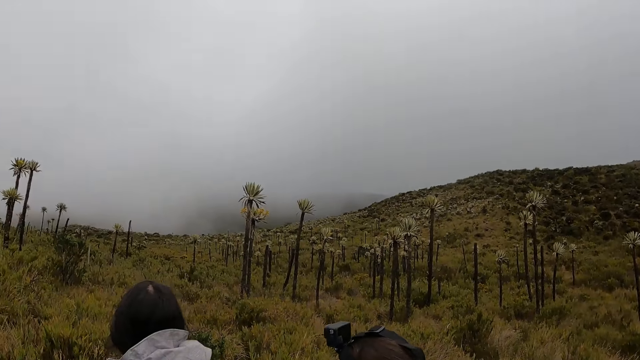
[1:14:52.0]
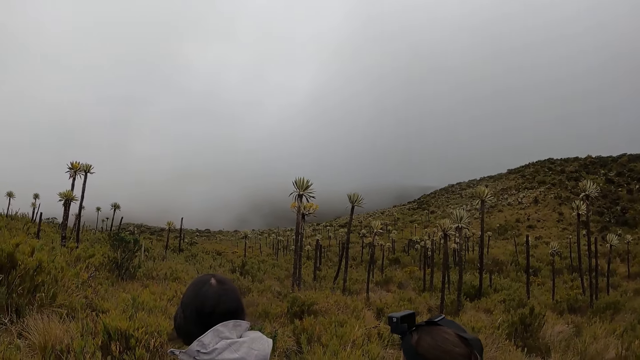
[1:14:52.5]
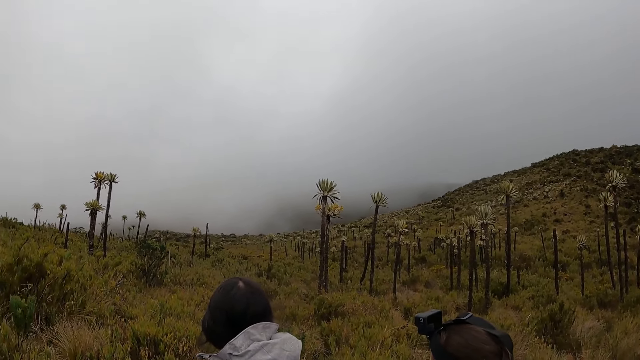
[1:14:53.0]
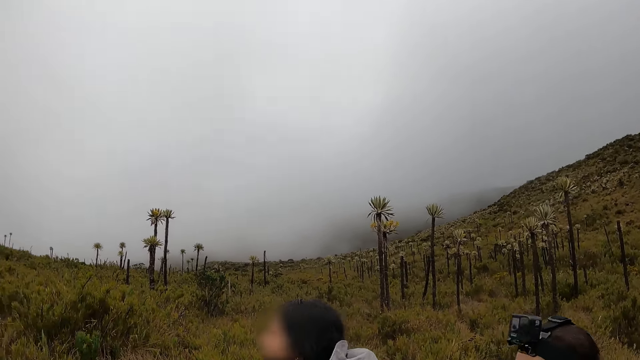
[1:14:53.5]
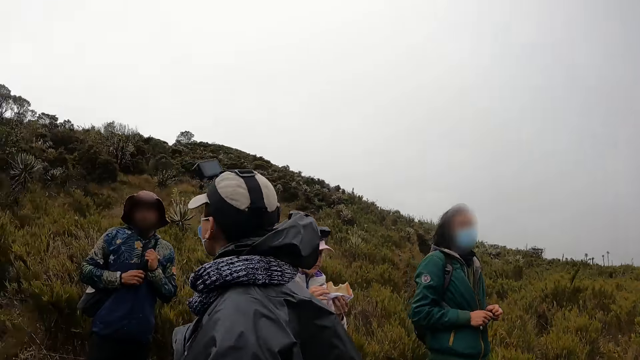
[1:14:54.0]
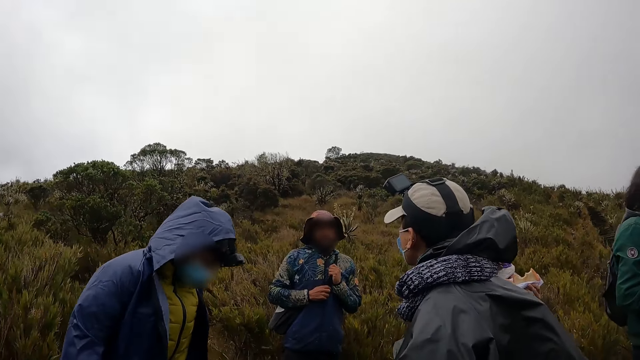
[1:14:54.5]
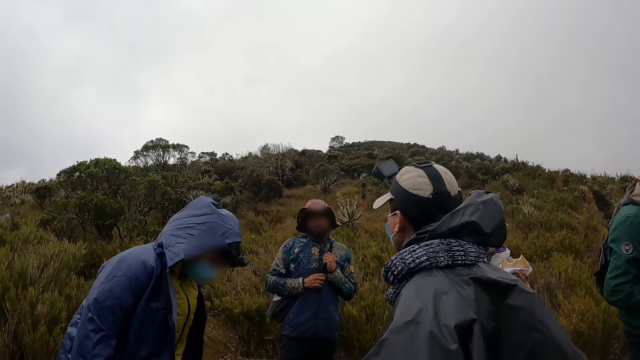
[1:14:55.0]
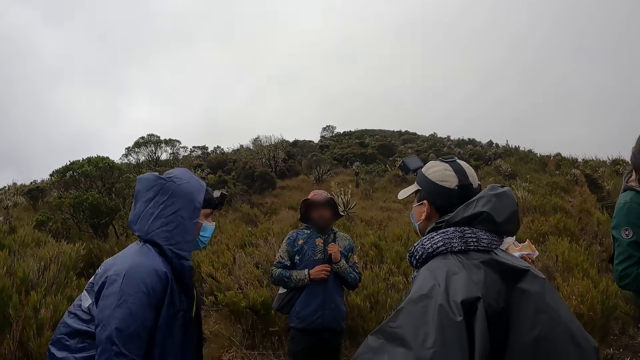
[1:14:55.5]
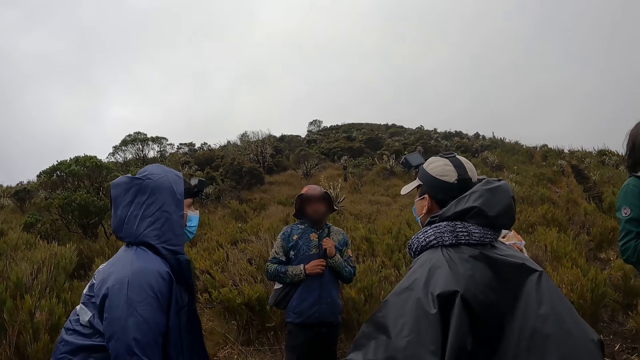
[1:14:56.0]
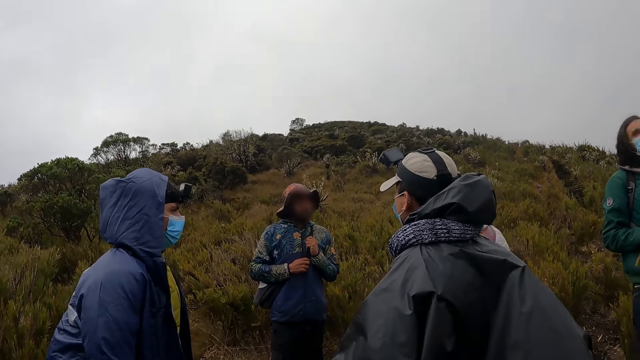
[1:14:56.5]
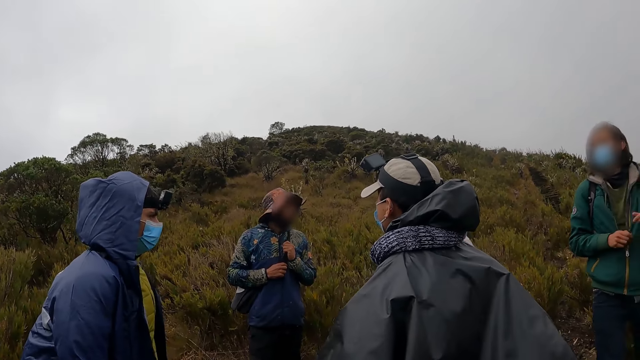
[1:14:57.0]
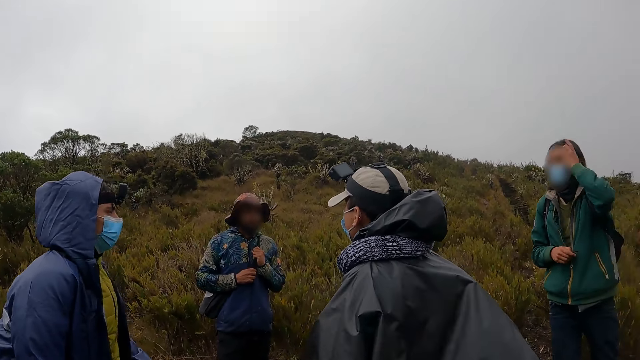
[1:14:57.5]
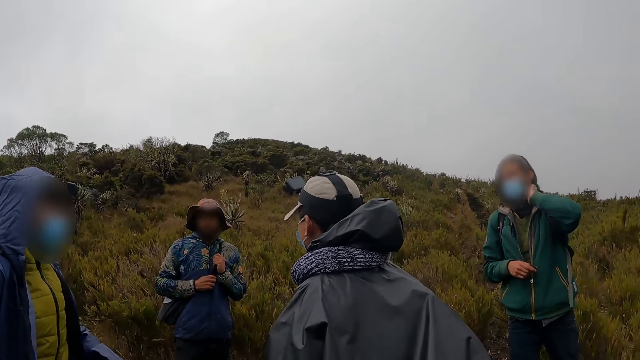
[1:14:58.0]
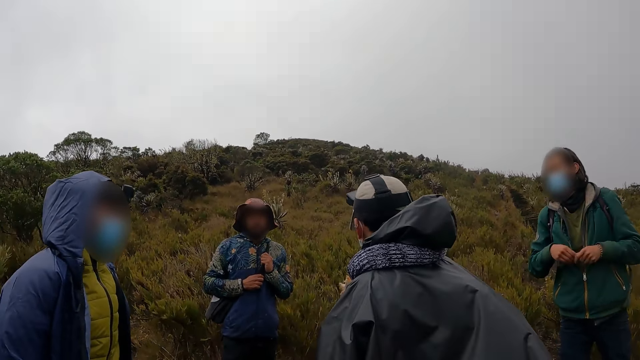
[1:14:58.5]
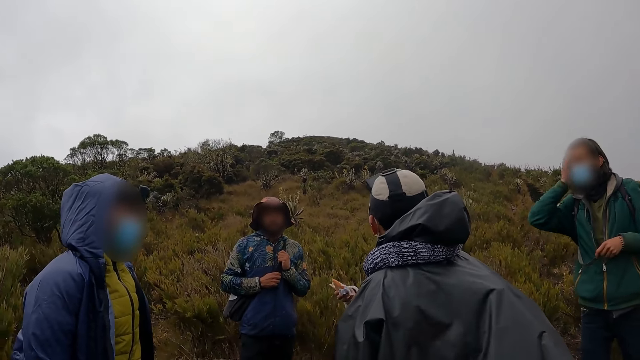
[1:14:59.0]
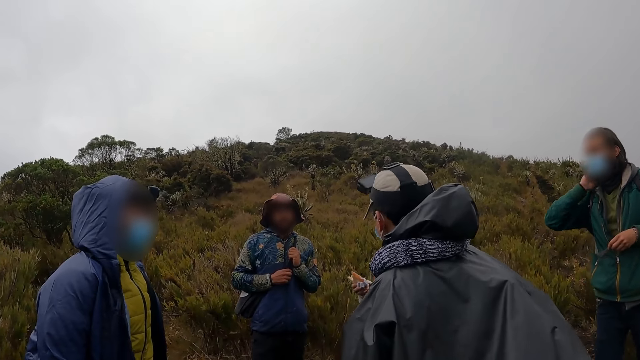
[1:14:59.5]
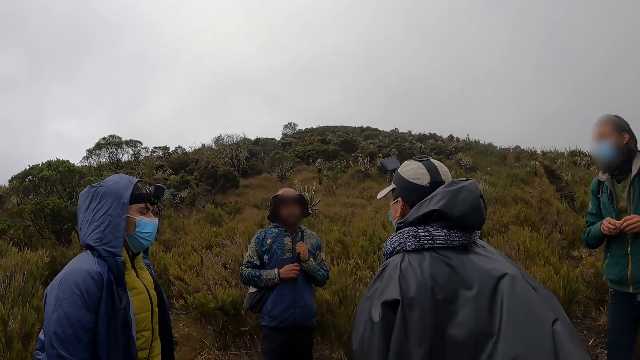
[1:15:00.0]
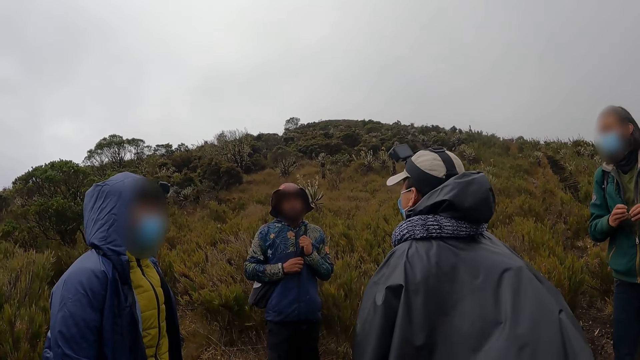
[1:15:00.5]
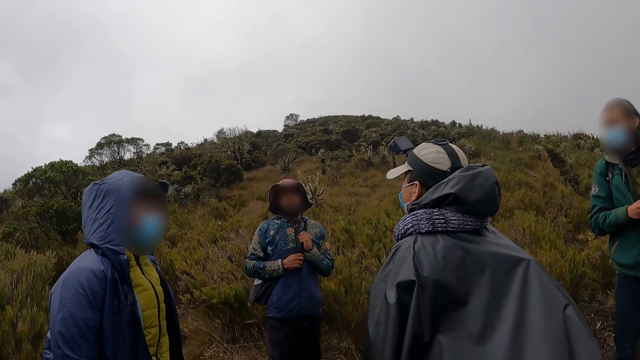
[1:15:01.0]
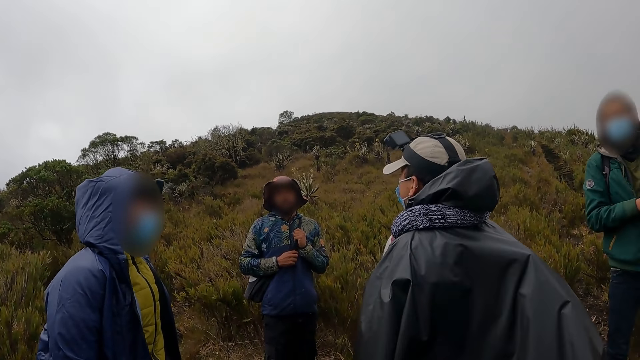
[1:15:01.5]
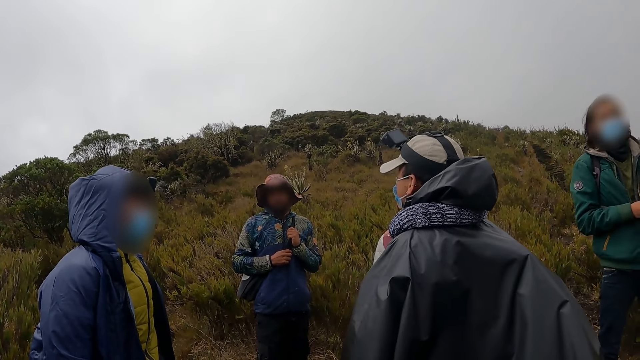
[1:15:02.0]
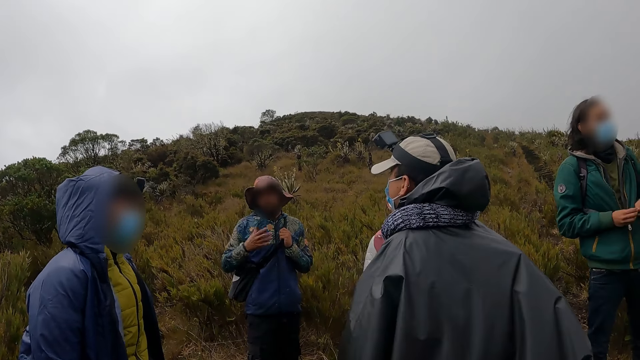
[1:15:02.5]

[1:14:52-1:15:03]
A man converses with another man, a third man and a woman. A fourth man moves his hair. The first man converses with the other two men and the woman. The camera wearer looks around the vegetation.

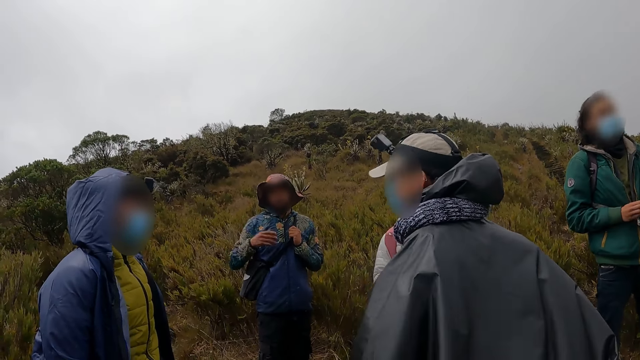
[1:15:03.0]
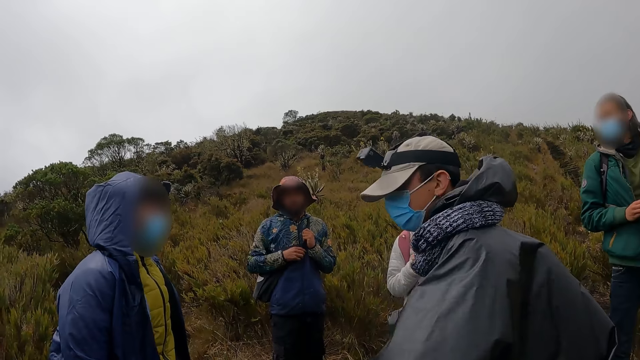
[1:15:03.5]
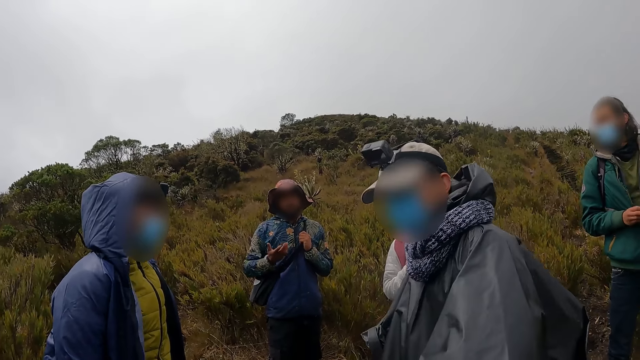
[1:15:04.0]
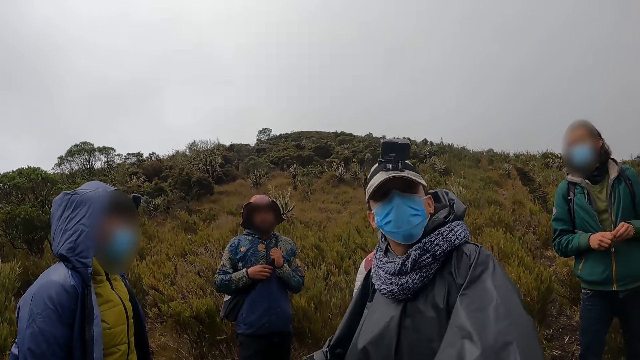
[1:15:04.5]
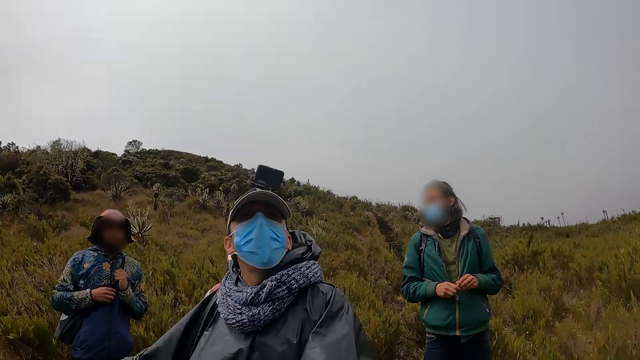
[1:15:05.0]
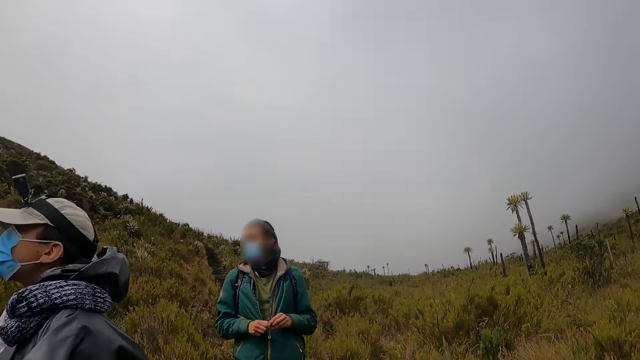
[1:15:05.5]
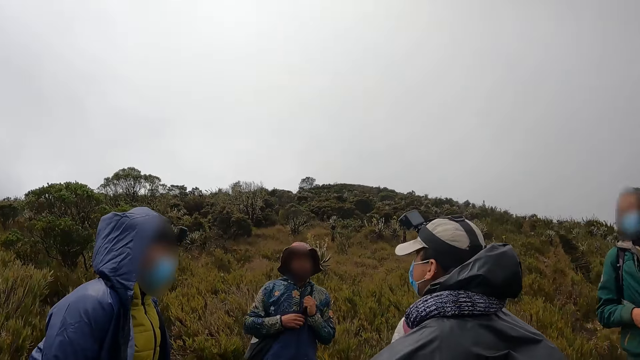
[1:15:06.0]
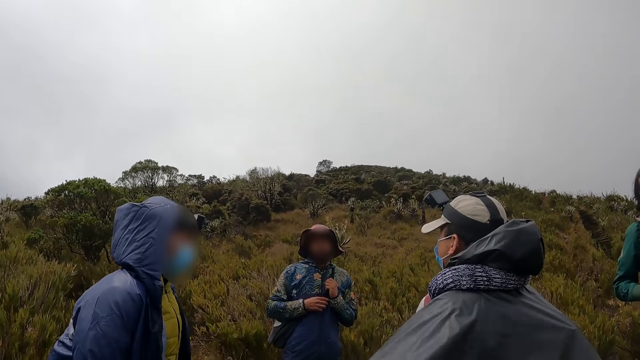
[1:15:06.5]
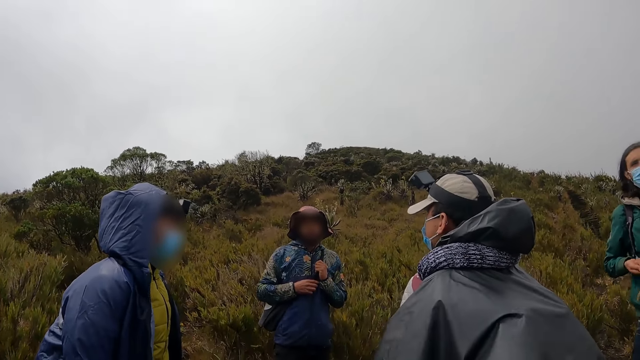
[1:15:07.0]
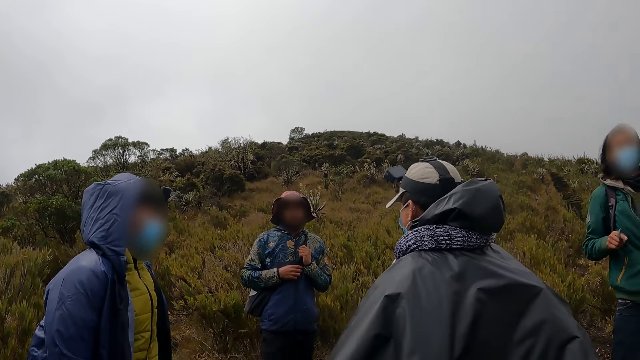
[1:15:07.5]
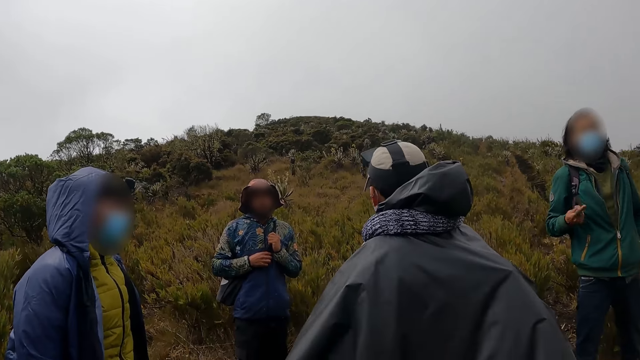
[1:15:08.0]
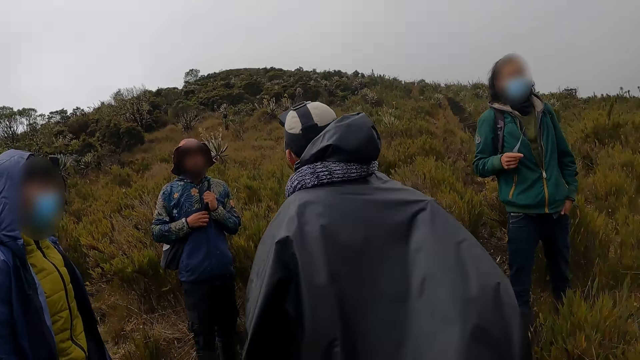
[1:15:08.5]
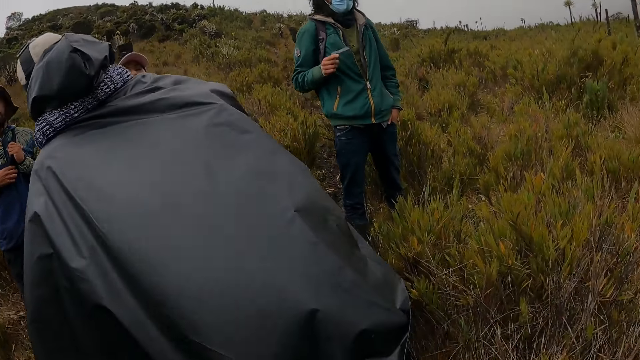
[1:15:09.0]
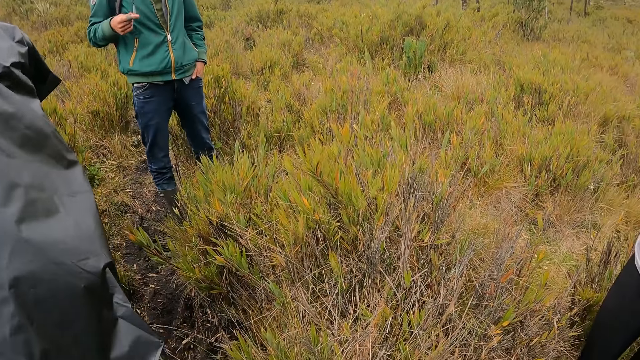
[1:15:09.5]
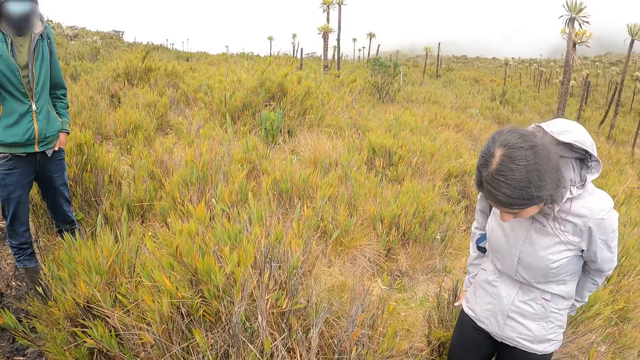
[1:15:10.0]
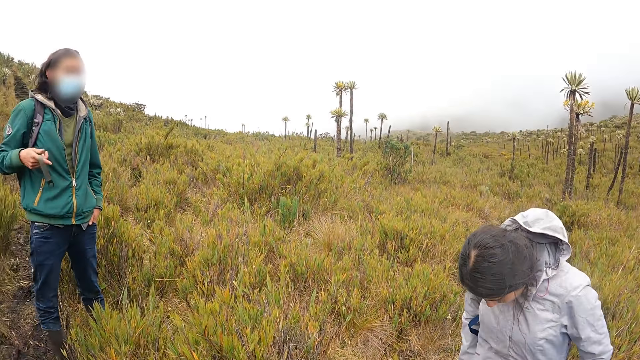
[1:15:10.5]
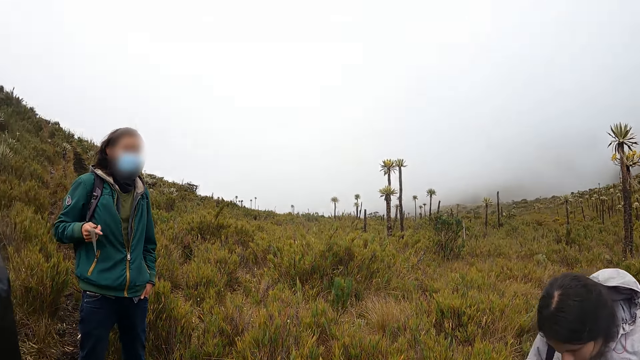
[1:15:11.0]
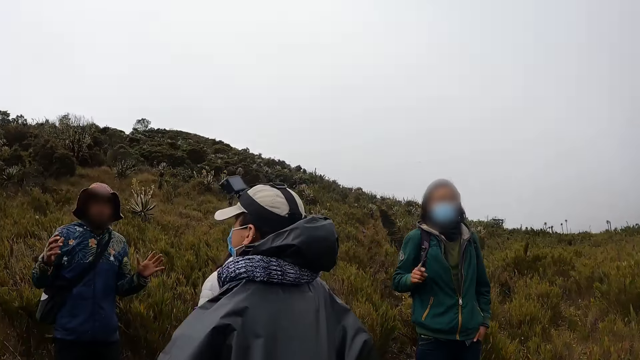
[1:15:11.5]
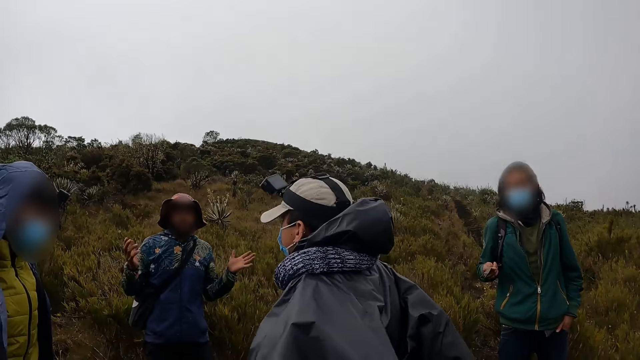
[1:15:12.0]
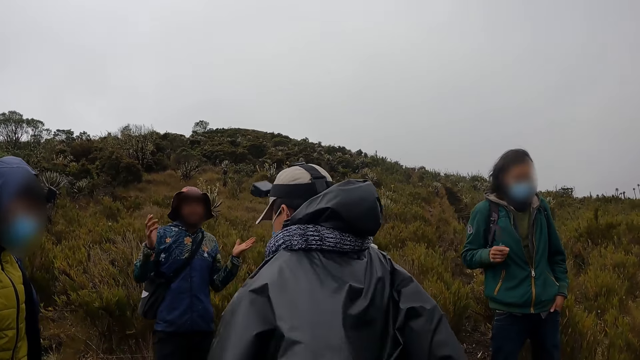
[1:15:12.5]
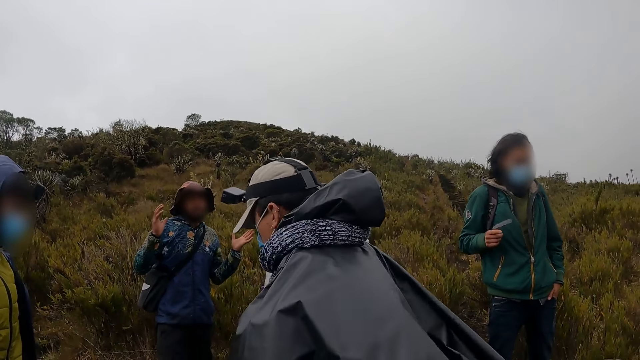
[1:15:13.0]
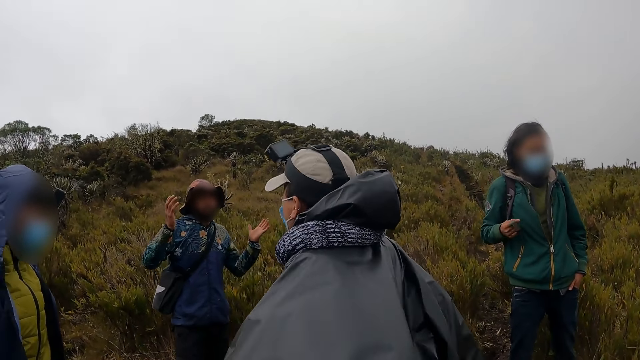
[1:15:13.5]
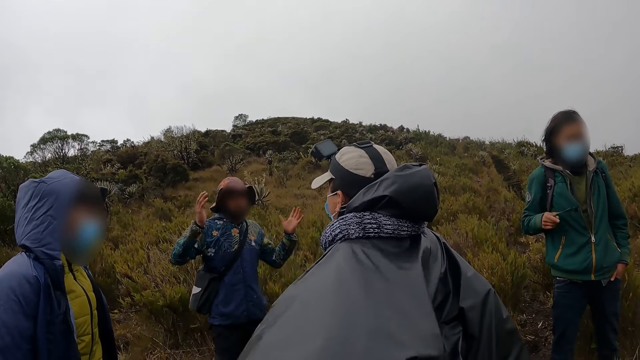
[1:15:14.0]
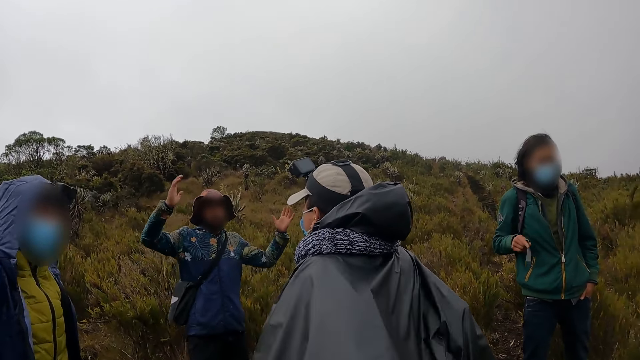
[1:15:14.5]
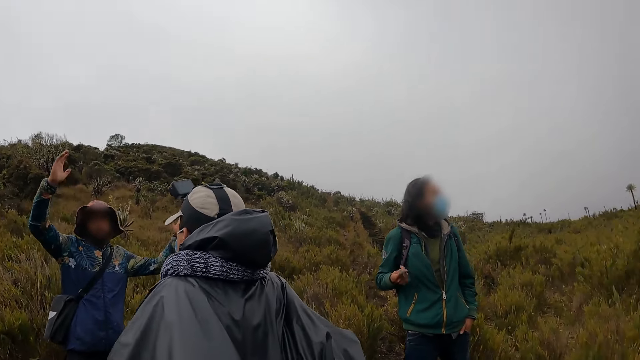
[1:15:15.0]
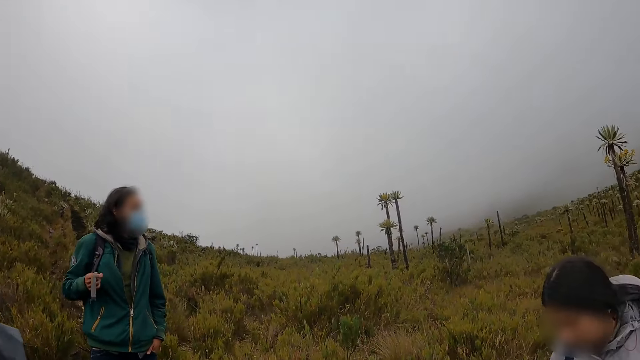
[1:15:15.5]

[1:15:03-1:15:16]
A man converses with another man, a third man and a woman. The first man looks in the sky. The camera wearer looks around the vegetation. The first man converses with the other two men and the woman. The camera wearer looks around the vegetation. The first man converses with the other two men and the woman.
